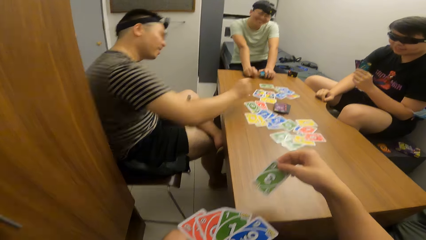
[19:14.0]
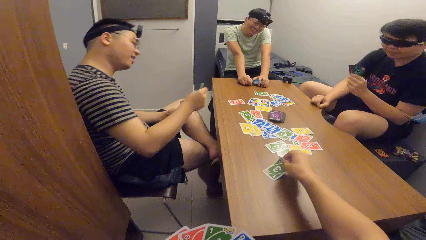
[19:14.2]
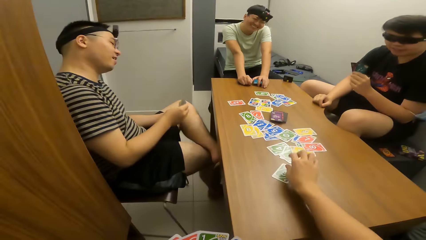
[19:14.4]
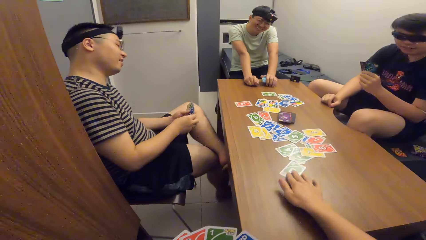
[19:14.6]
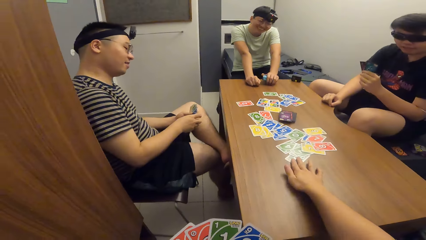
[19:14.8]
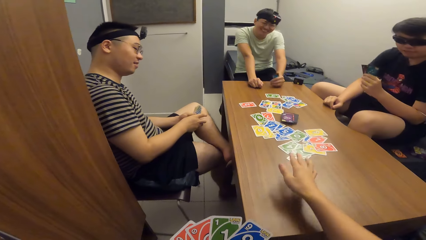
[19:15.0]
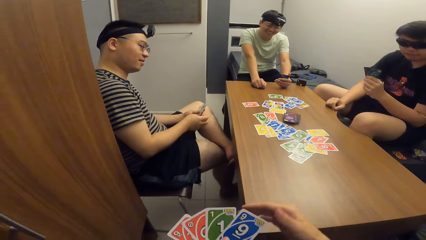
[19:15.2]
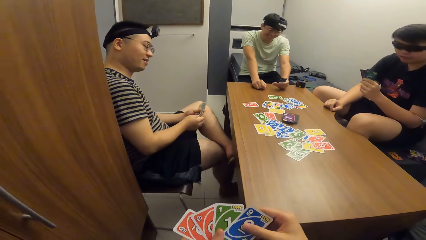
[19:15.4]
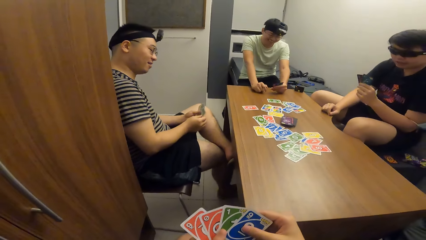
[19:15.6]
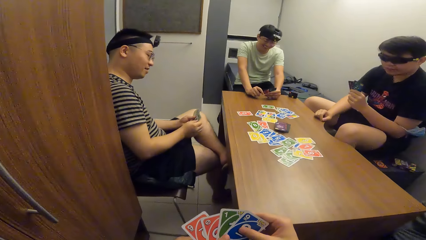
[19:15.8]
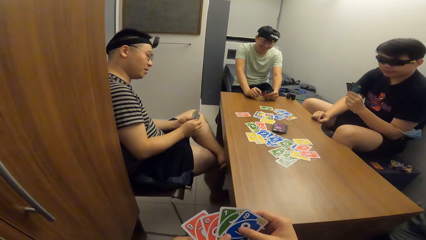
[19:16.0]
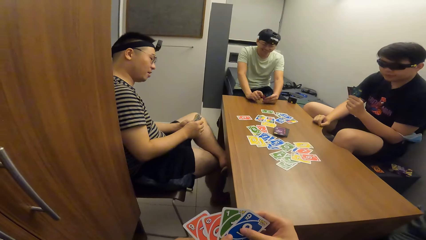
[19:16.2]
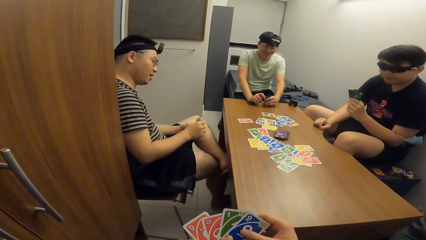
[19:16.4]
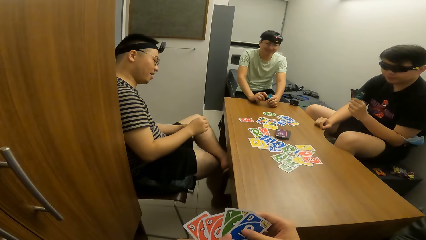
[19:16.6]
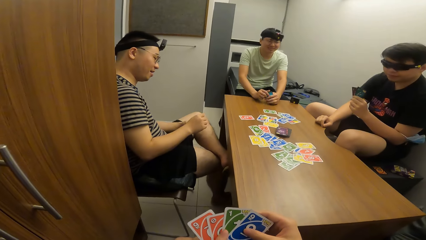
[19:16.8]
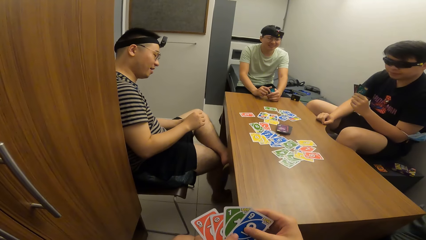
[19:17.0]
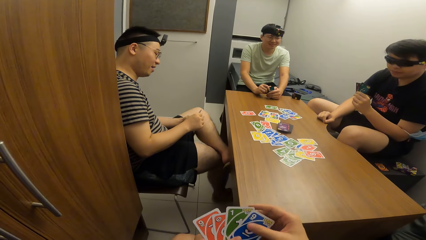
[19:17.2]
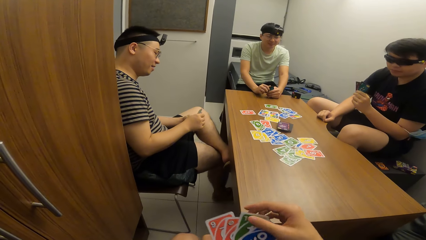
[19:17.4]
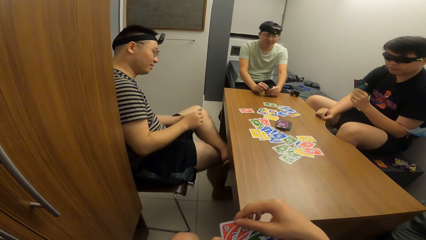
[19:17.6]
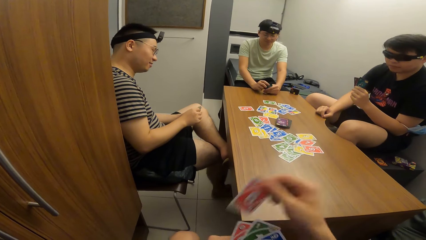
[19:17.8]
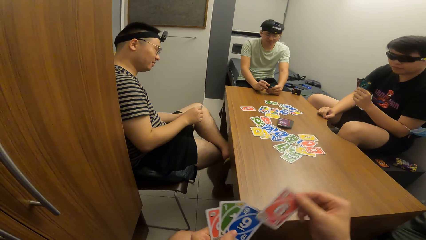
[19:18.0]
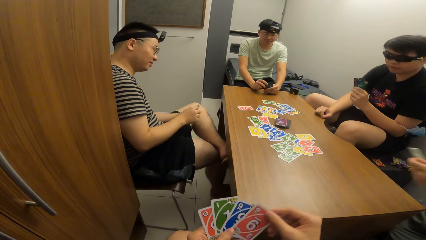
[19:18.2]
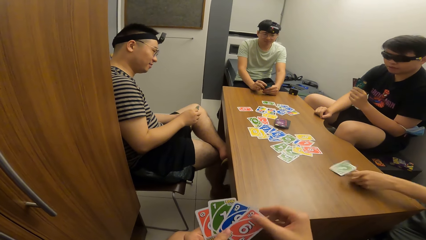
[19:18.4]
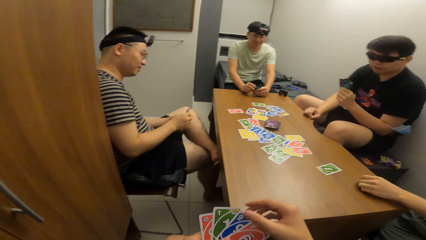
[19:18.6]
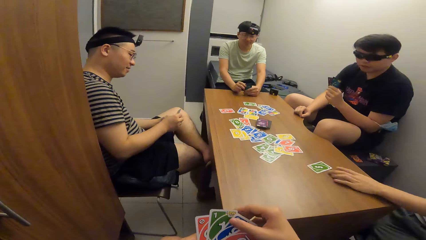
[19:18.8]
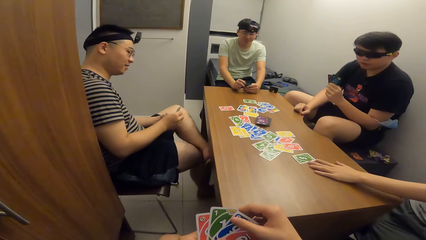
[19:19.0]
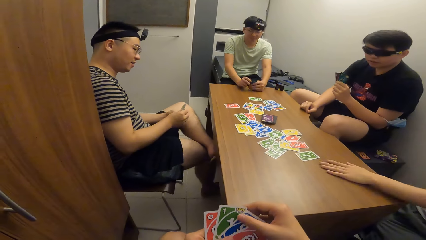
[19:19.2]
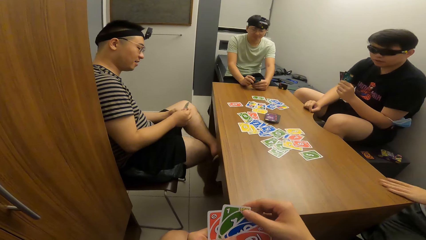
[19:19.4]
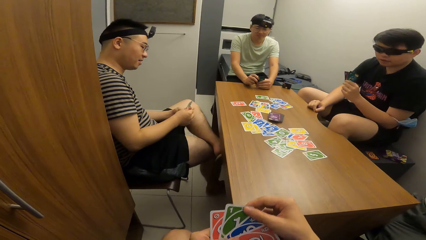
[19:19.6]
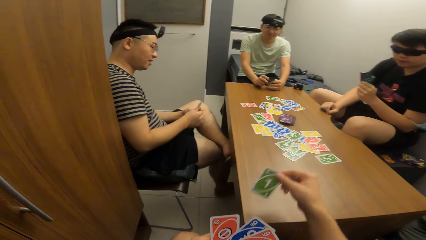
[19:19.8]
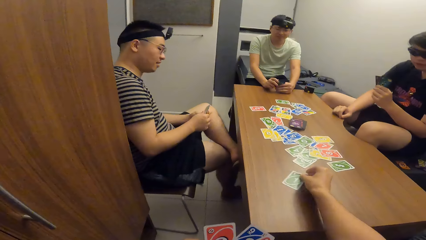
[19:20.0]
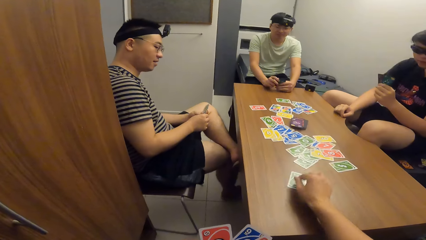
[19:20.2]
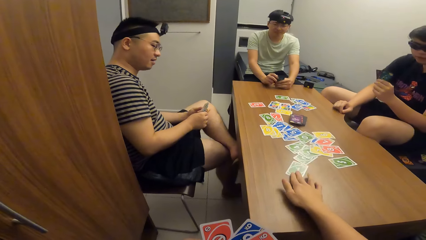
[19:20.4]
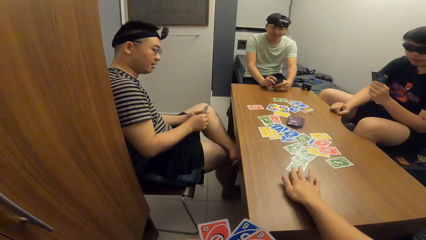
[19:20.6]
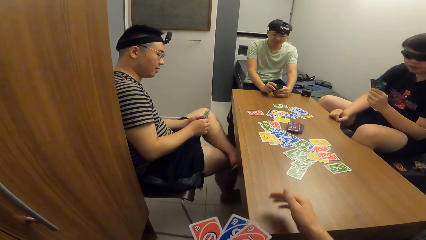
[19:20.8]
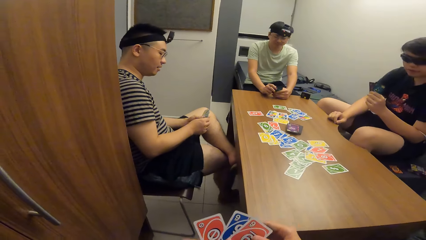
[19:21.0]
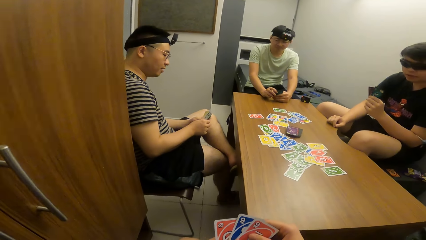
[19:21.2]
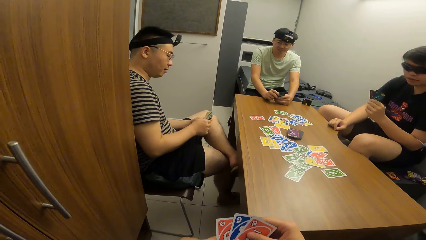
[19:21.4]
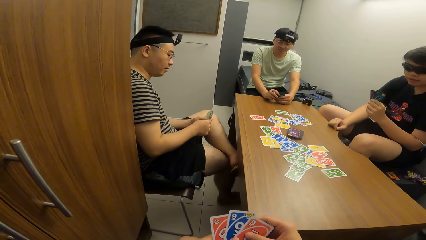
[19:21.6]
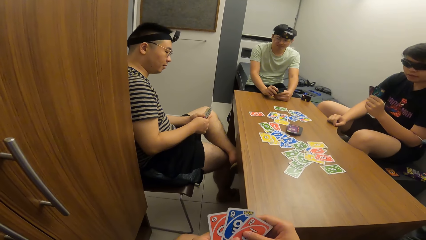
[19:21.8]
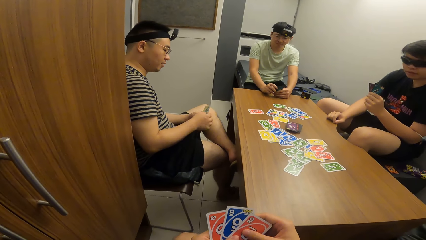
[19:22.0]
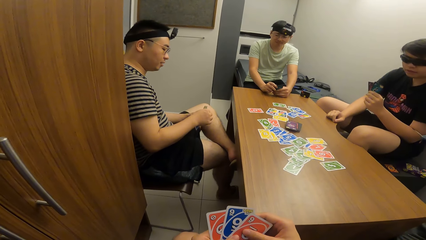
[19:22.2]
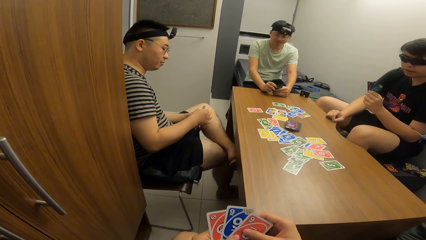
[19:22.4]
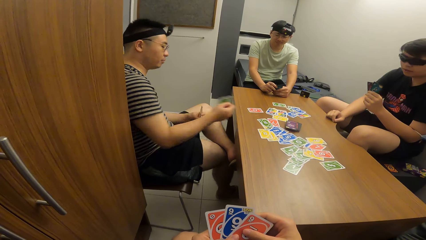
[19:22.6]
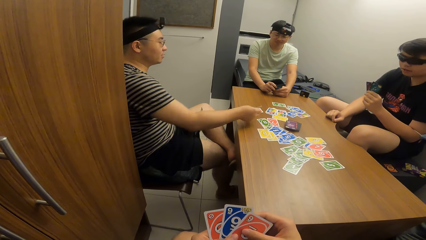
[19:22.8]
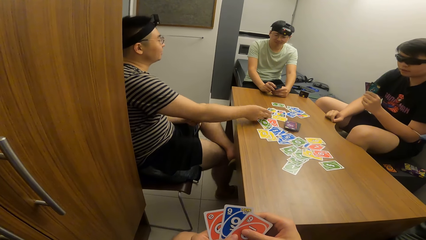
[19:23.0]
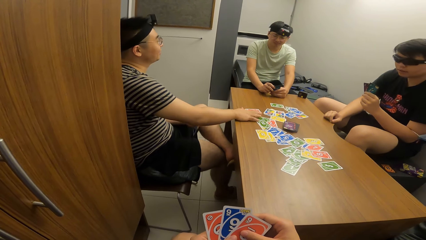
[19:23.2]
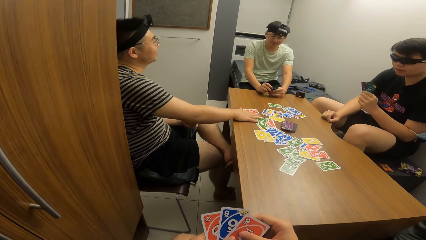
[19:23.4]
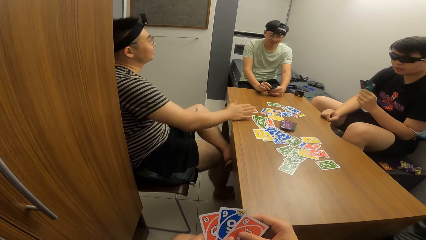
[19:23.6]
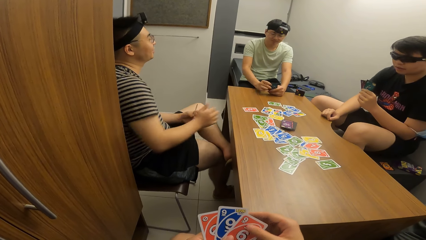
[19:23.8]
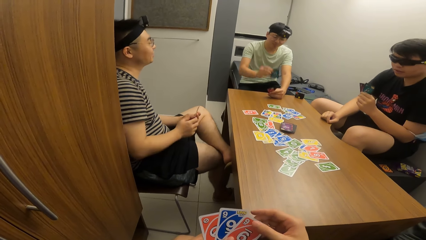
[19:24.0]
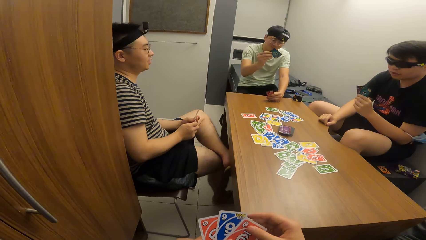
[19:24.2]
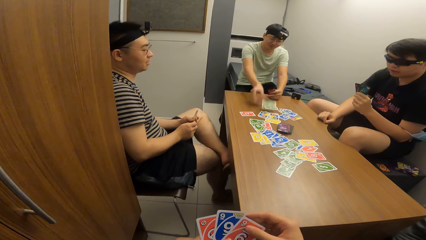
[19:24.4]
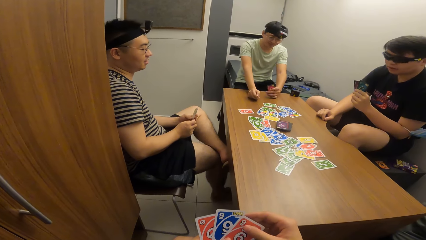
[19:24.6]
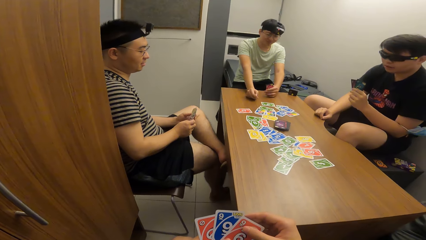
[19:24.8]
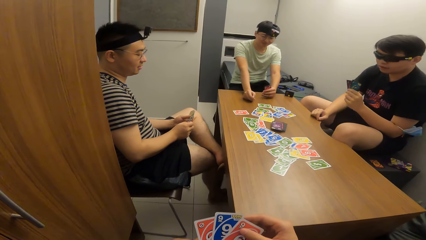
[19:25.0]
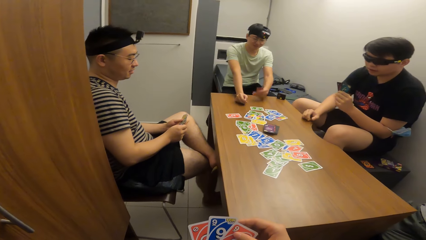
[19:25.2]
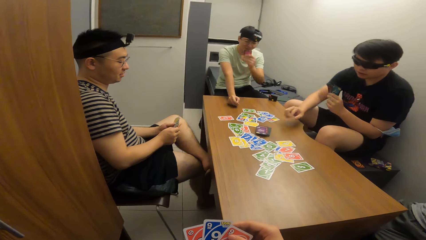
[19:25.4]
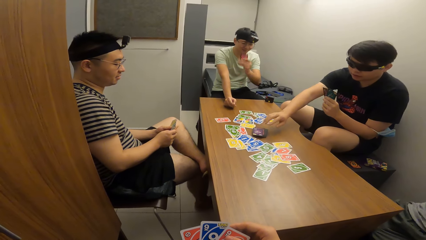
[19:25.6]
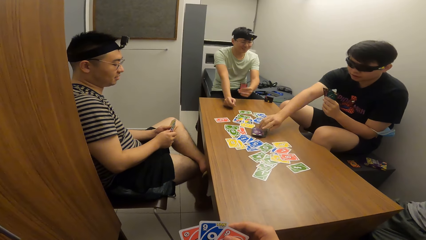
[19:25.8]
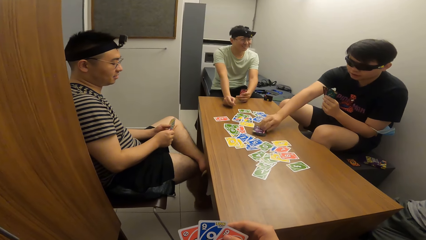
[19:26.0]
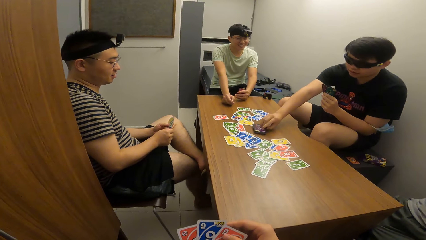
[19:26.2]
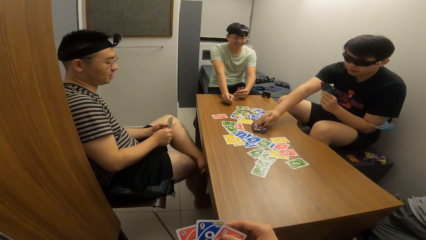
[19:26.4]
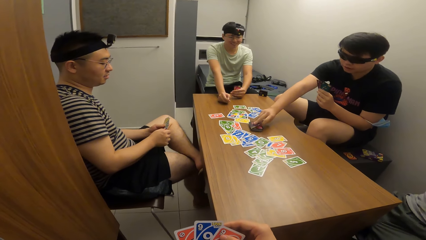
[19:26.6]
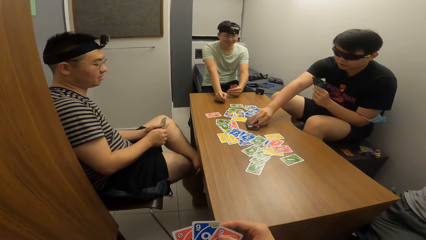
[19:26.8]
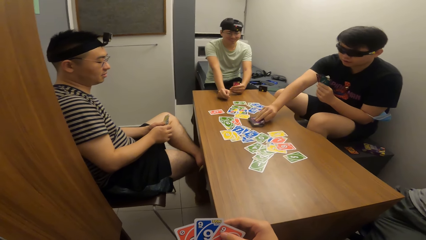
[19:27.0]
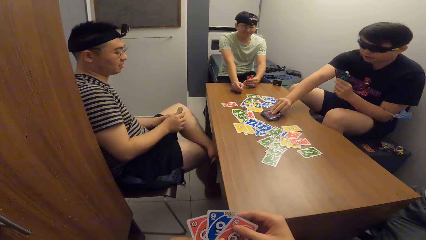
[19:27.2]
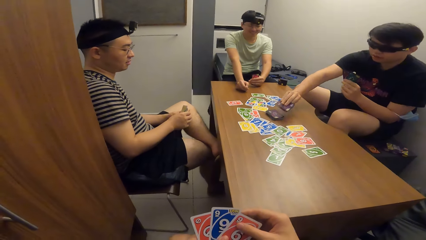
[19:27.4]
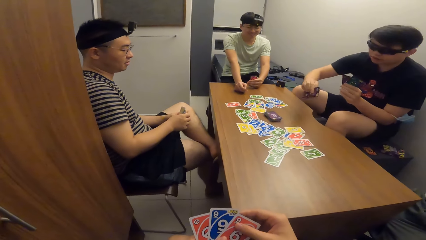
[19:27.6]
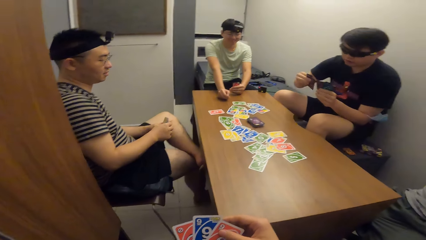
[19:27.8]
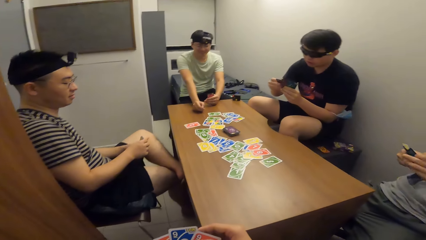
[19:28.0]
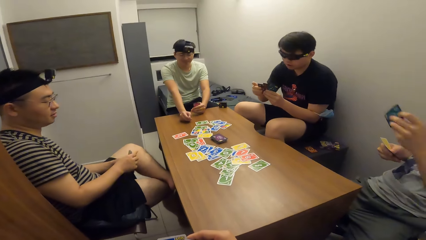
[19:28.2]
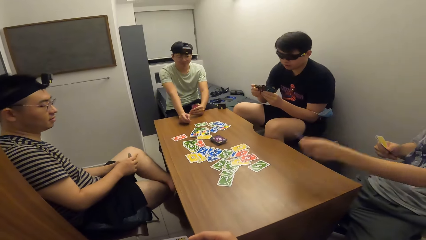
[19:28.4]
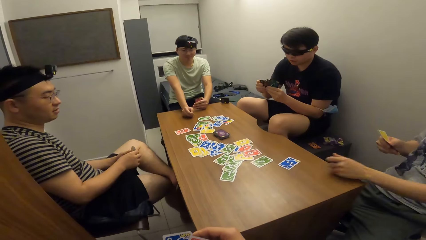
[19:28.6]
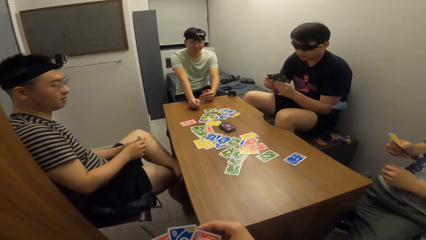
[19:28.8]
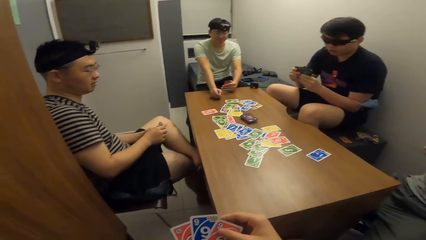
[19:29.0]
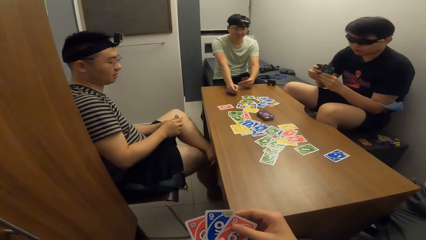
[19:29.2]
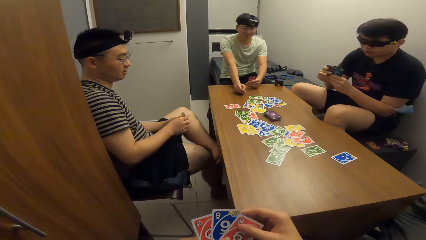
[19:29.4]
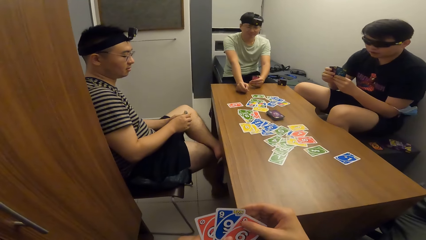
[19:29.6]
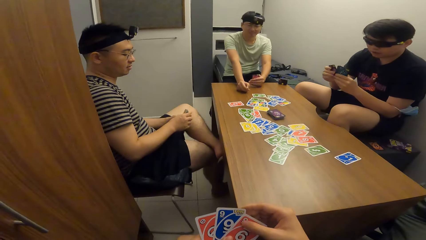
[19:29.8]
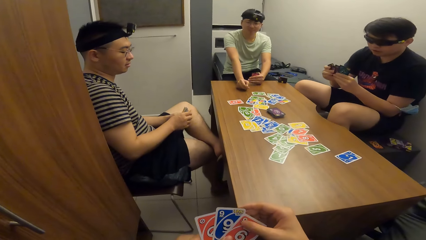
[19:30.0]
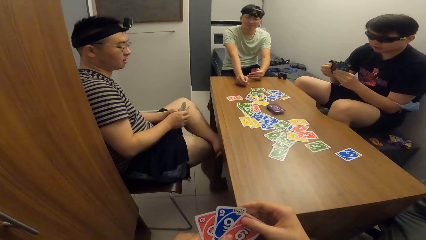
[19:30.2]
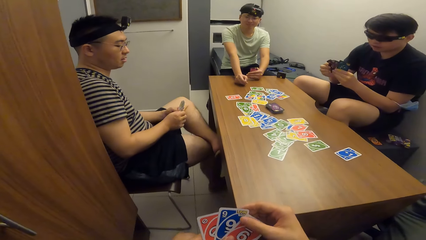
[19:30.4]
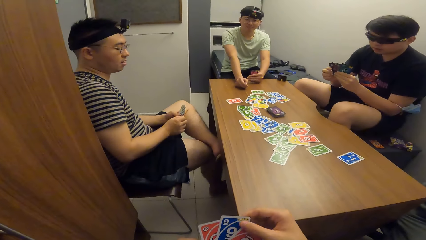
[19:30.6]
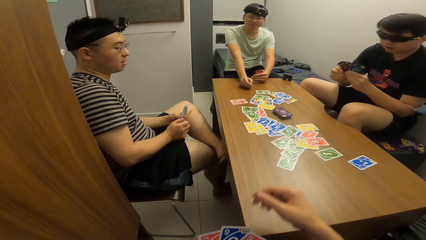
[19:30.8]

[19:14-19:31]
The camera wearer drops the playing card on the table with his right hand. He shuffles the cards in the hands. A man drops the playing card on the table with his left hand. The camera wearer drops the playing card on the table with his right hand. Another man picks up the playing card on the table with his right hand. The second man puts the card on the table. Another man puts the card on the table. The third man picks up the playing card on the table with his right hand. Another man picks up the playing card on the table with his right hand. The first man drops the playing card on the table with his left hand.
